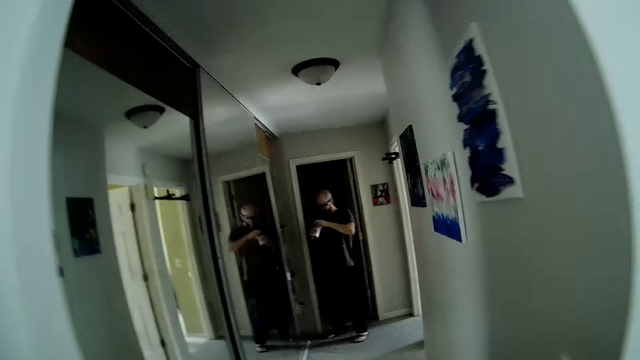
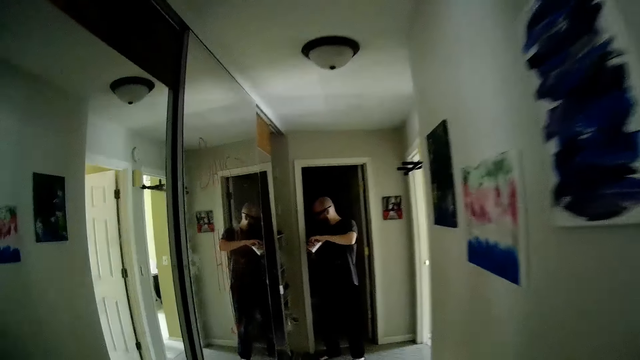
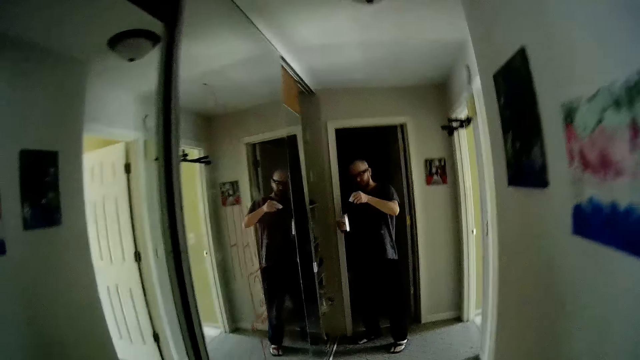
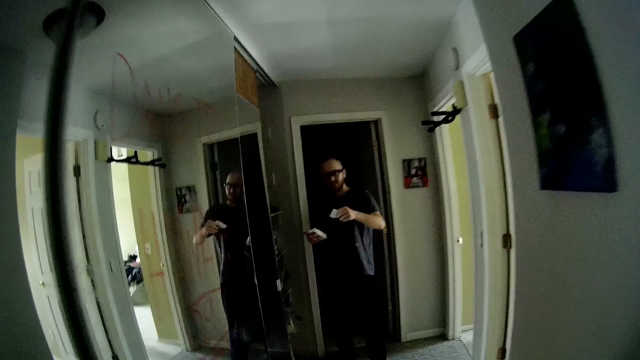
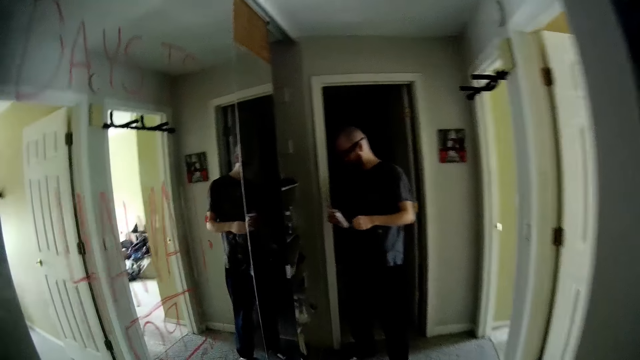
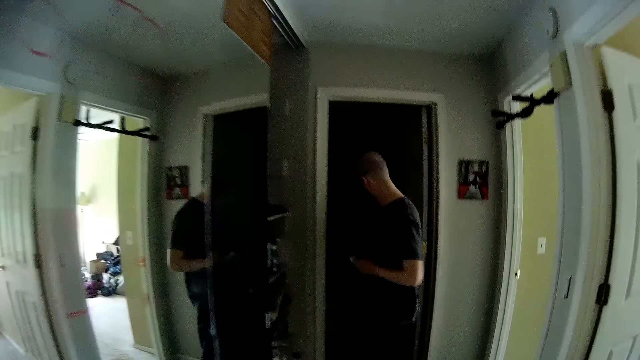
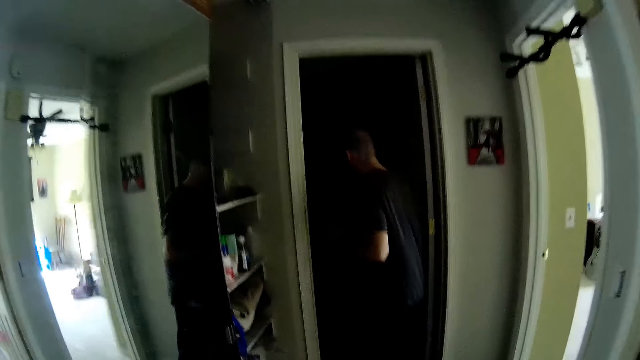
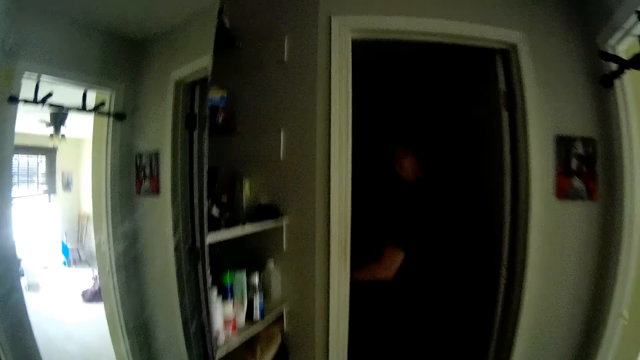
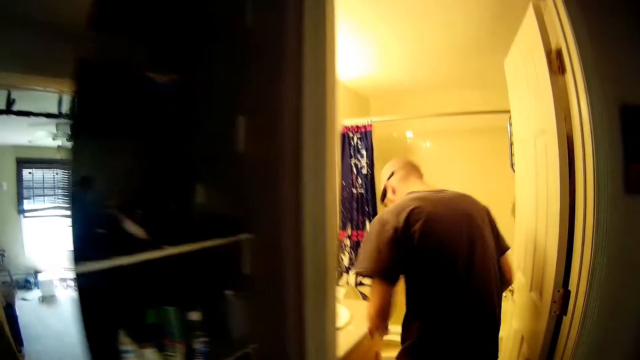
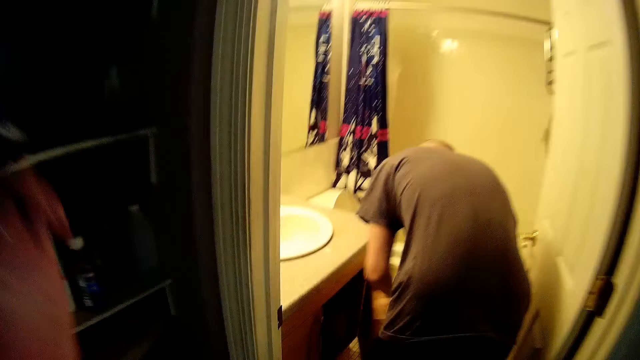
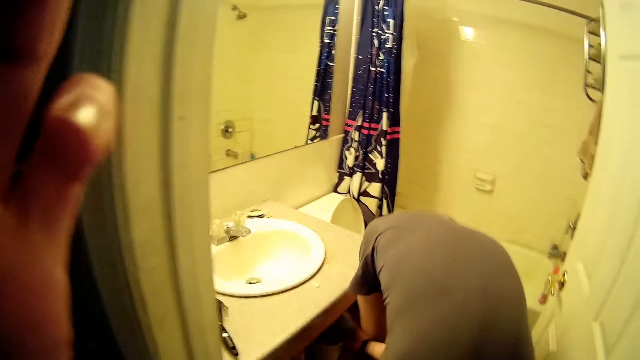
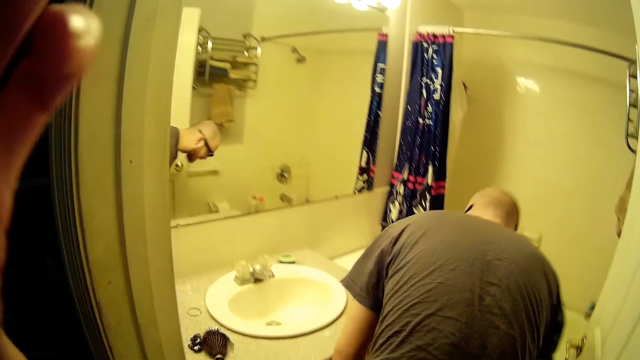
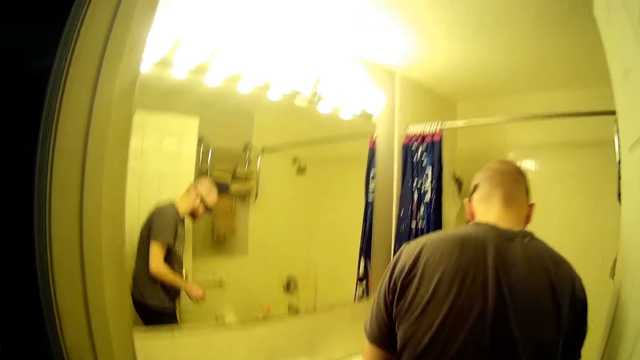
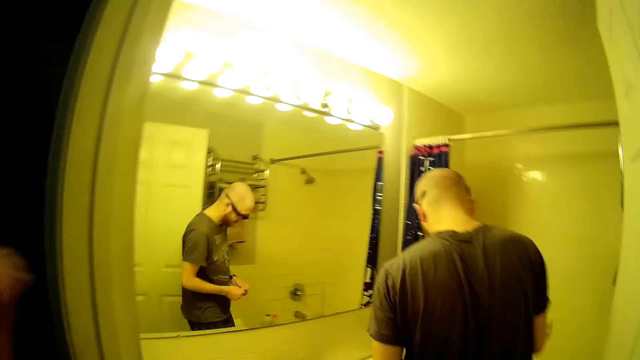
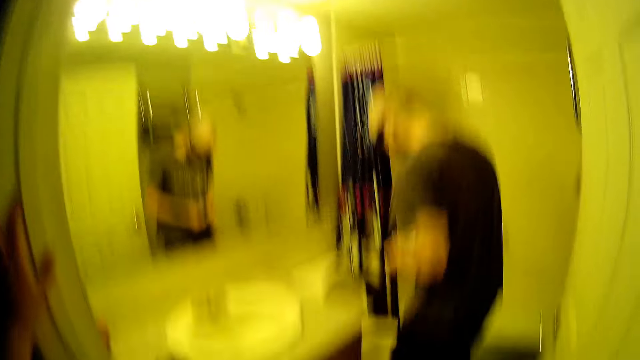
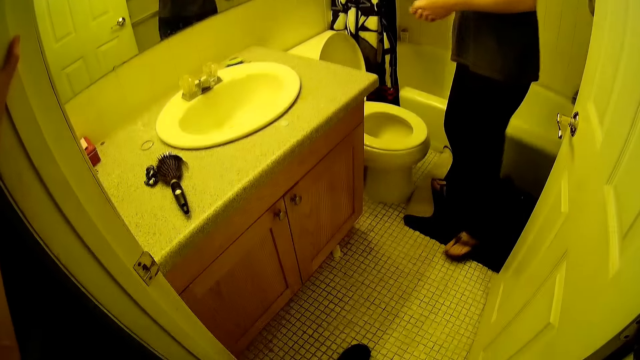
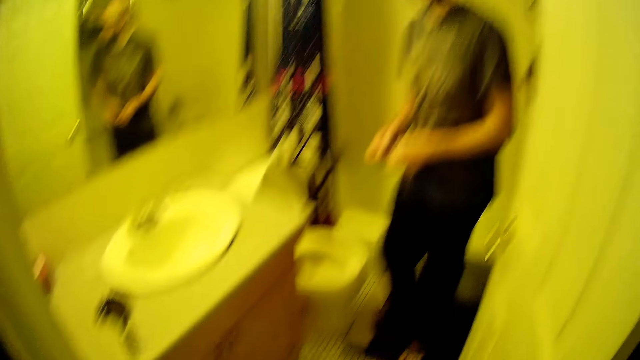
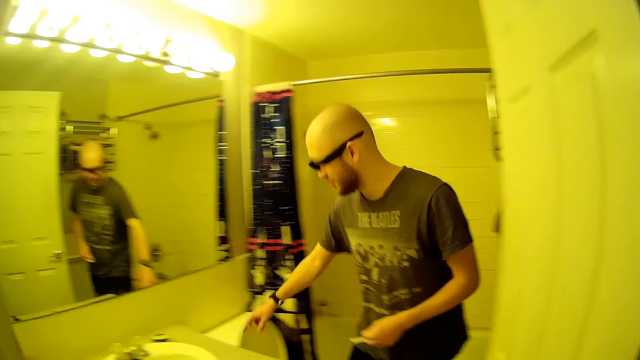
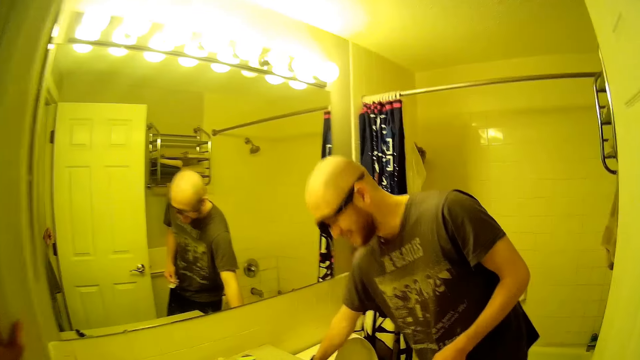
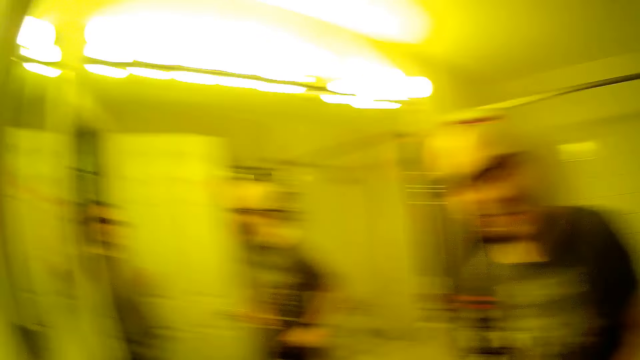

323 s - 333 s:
The camera wearer walks. A man holds the cotton. The man picks a finger plaster from a container in his right hand. The camera wearer walks. The man pulls the cotton with hands. The camera wearer walks and talks to the man. They walk. The man walks. The camera wearer walks. The man turns on the light. The camera wearer laughs. The man opens a cabinet with his left hand. The camera wearer walks. The man talks to the camera wearer. The camera wearer talks to the man.

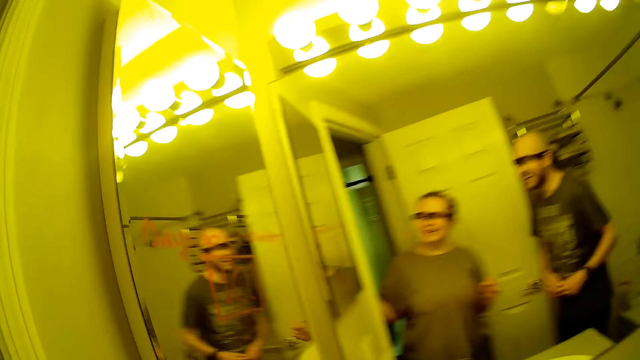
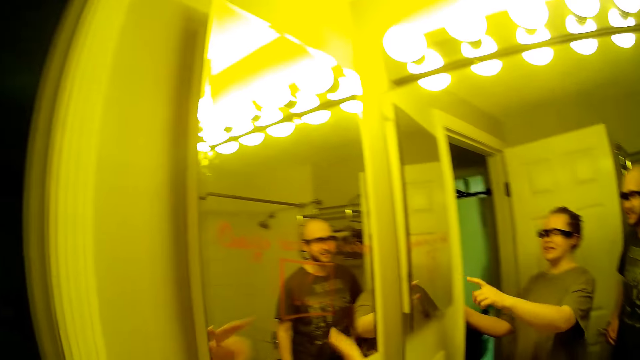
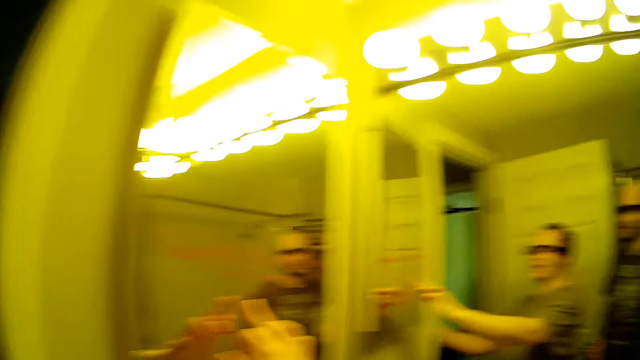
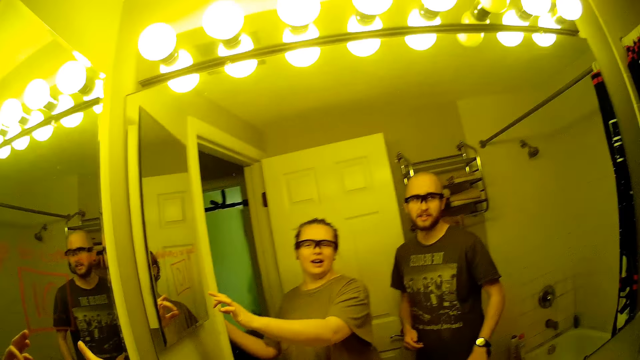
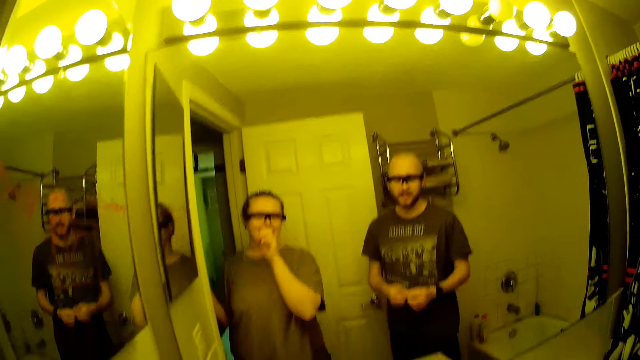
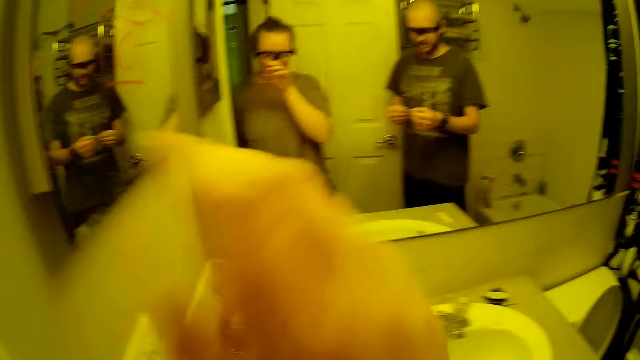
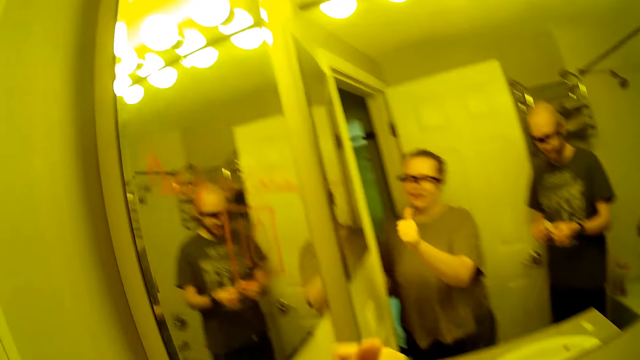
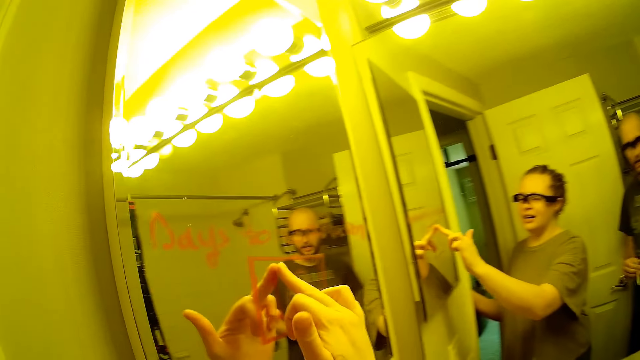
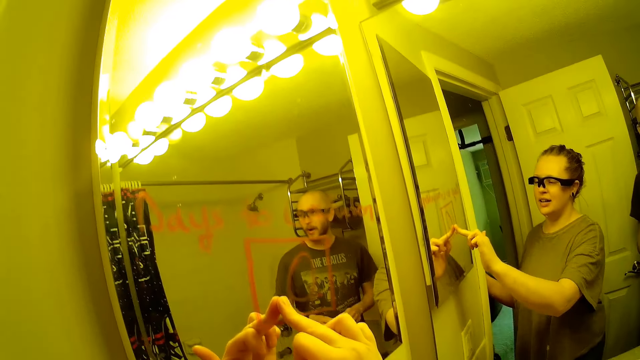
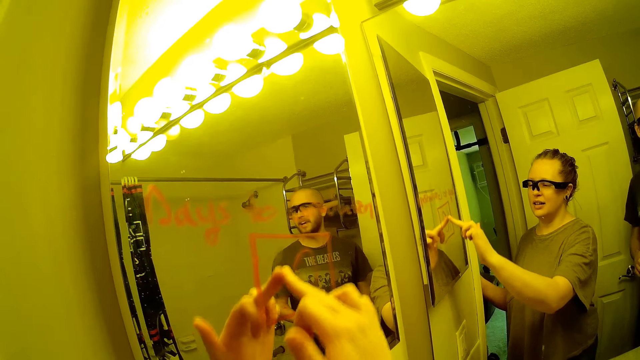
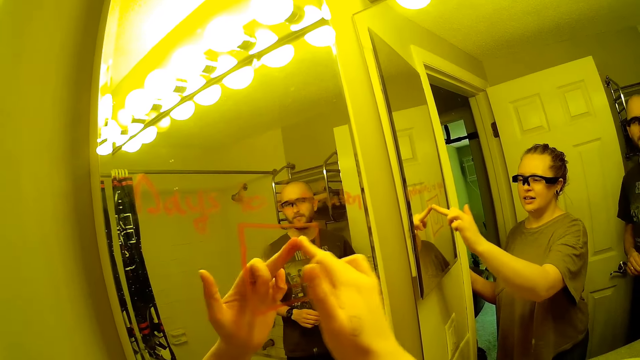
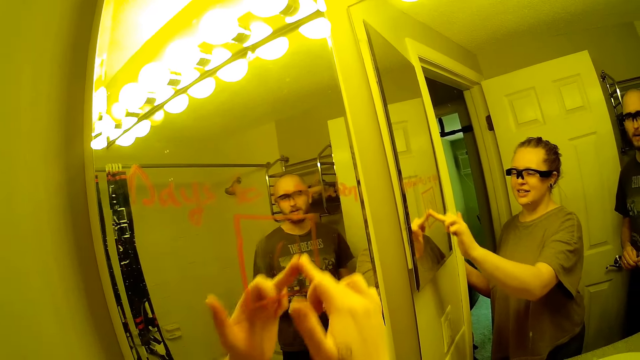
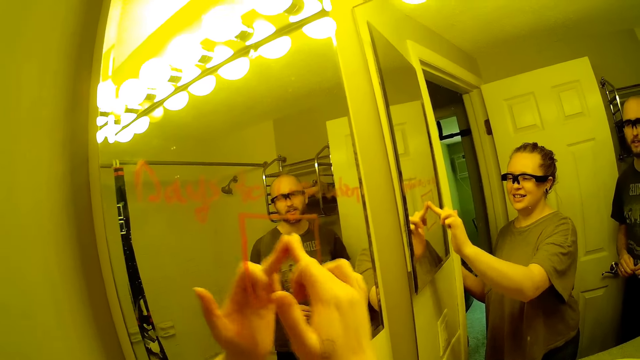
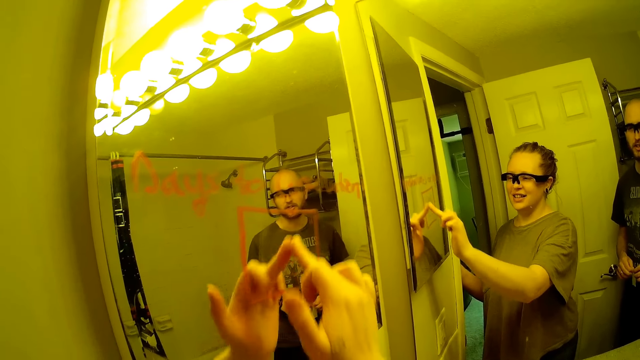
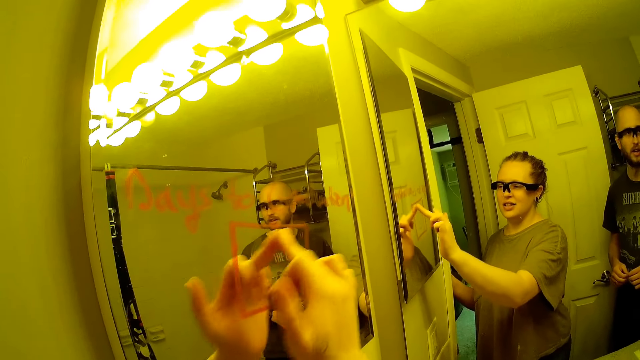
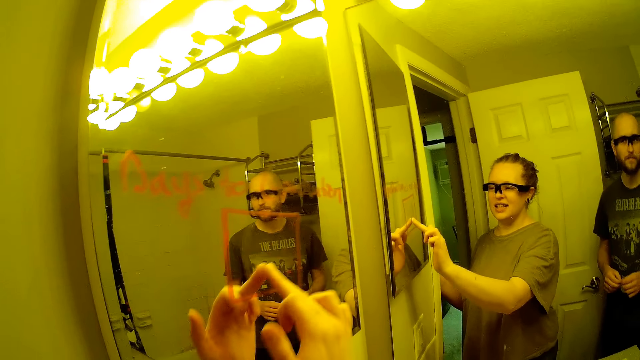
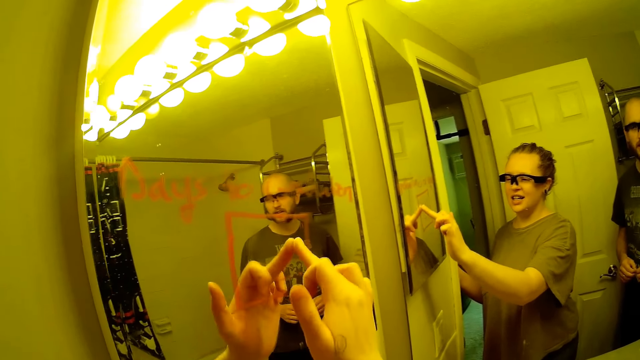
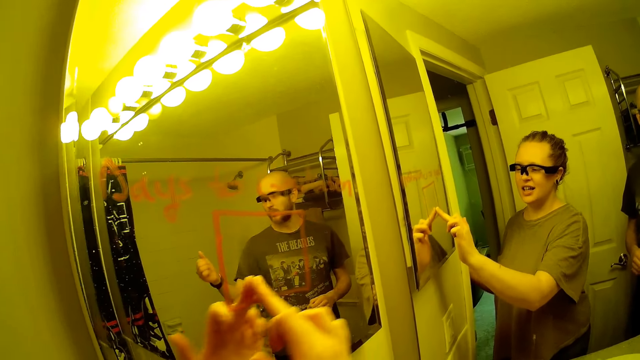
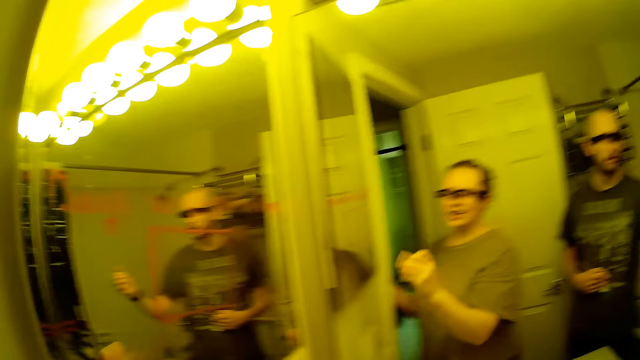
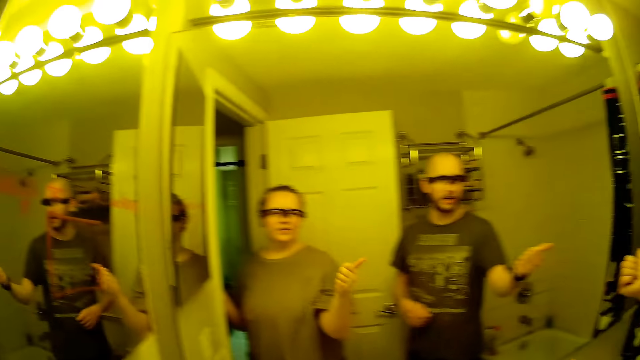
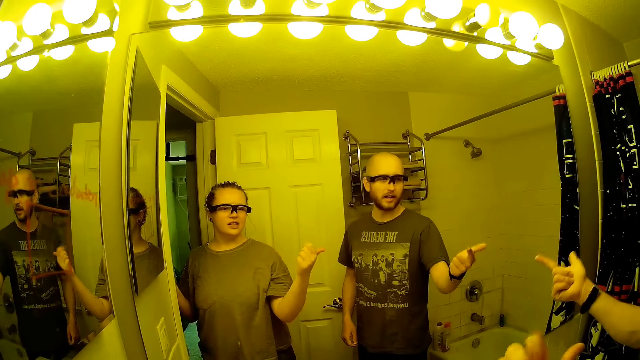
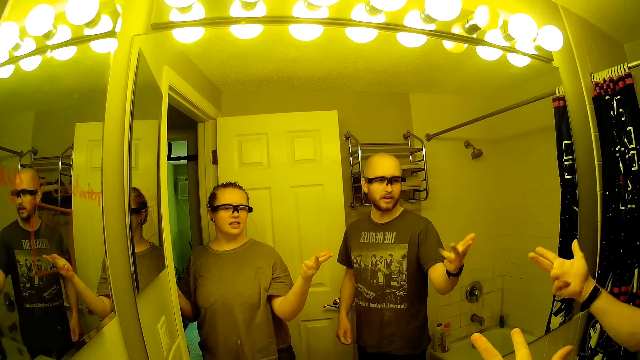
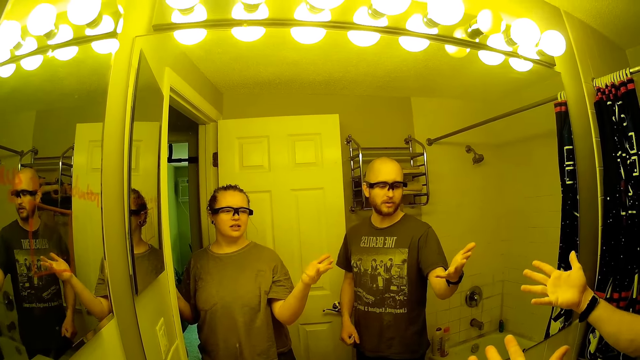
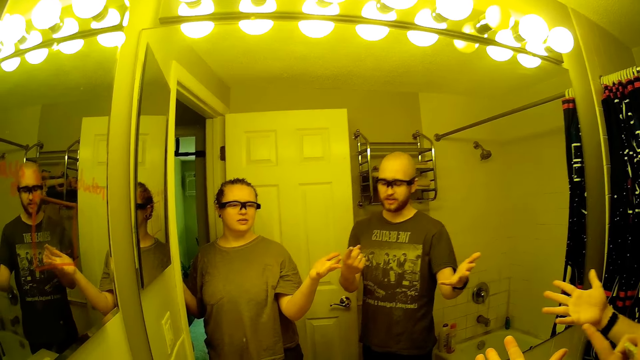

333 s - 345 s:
The camera wearer touches a mirror on the wall with her right hand. She talks to a man. She talks to the man. The man talks to the camera wearer. The camera wearer touches her face with her left hand. The man talks to the camera wearer. The camera wearer touches the mirror on the wall. She cleans the mirror with her right hand. The man talks to the camera wearer. The camera wearer rubs the number on the mirror, and rubs it again. She talks to the man. The man talks to the camera wearer.
